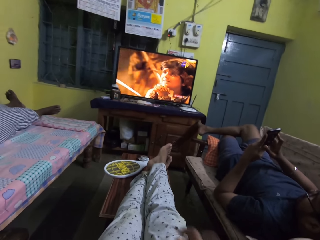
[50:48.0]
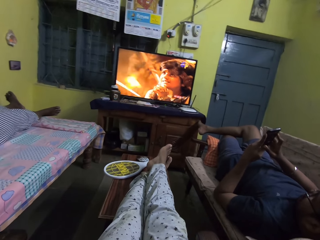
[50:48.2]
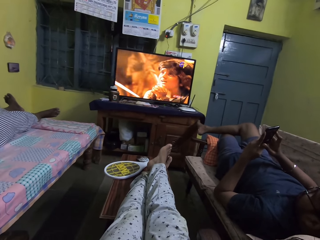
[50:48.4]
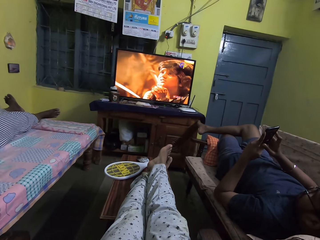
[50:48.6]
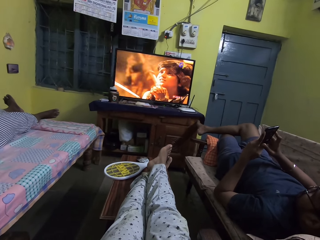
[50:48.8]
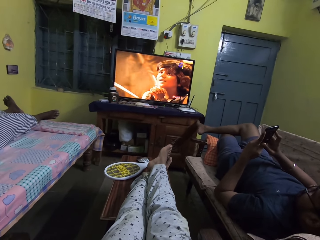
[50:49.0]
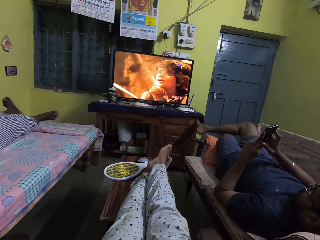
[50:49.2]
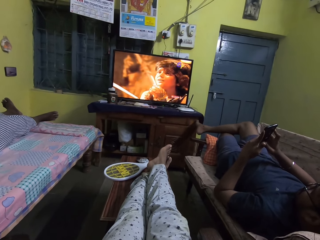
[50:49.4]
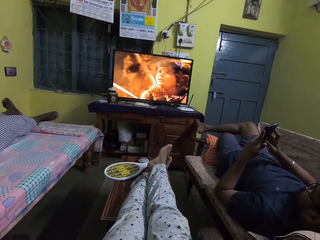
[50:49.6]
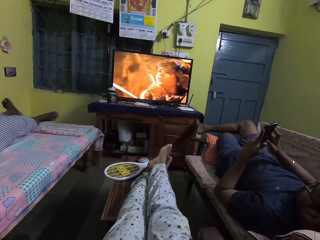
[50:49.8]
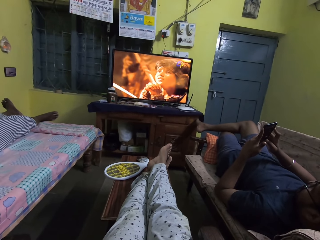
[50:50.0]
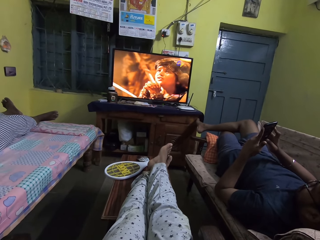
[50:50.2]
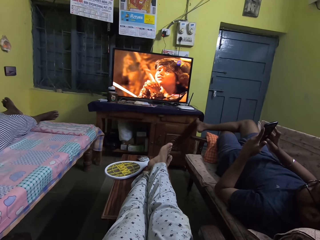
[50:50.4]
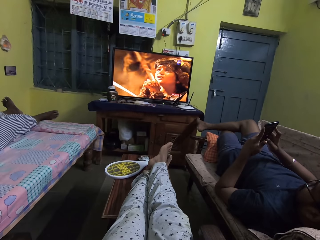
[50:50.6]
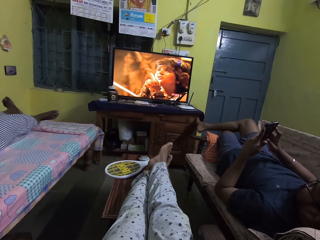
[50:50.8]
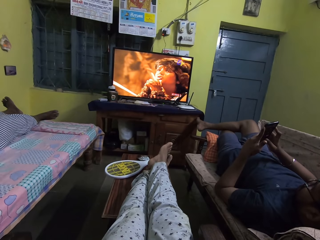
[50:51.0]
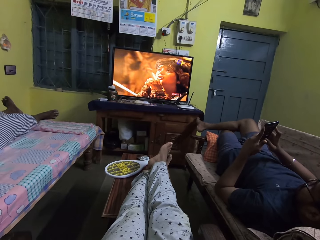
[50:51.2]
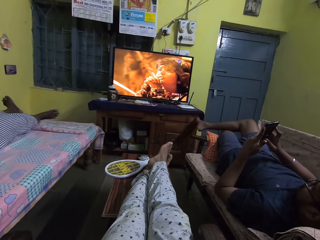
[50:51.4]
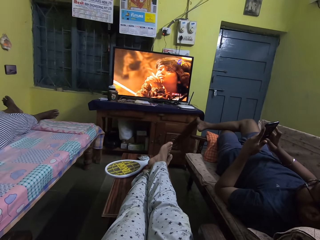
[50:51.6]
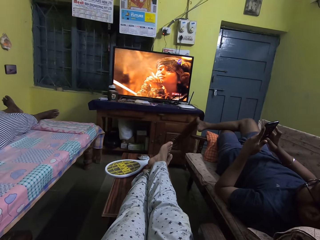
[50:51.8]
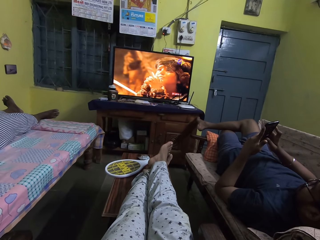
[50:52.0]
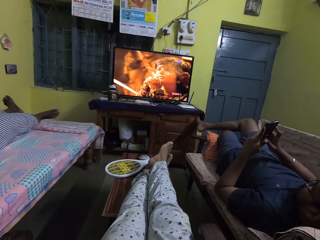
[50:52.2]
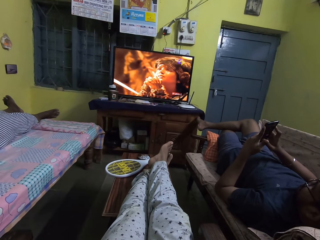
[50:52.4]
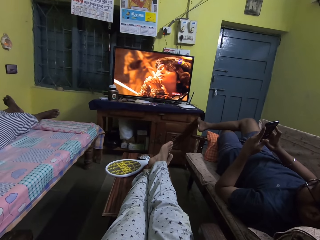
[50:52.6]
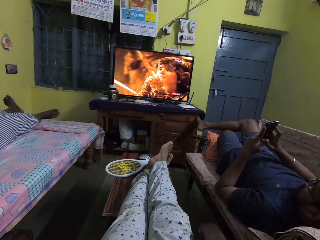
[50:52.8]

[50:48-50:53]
The camera wearer lifts his right hand.

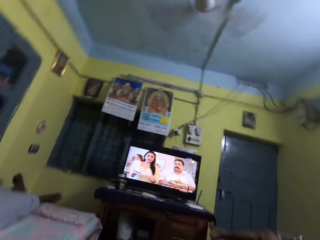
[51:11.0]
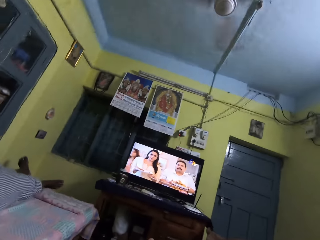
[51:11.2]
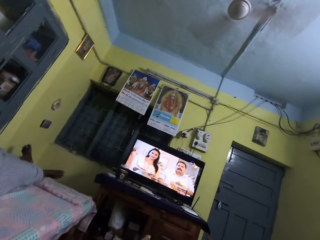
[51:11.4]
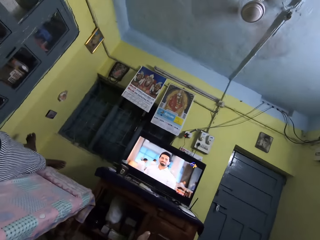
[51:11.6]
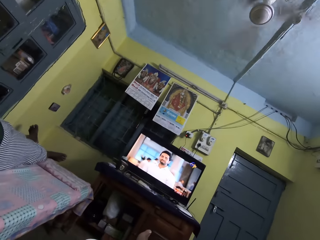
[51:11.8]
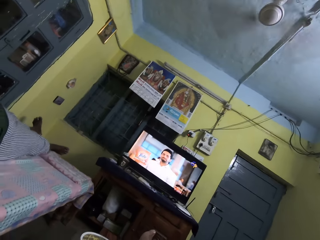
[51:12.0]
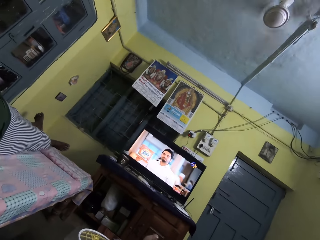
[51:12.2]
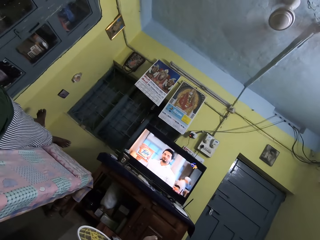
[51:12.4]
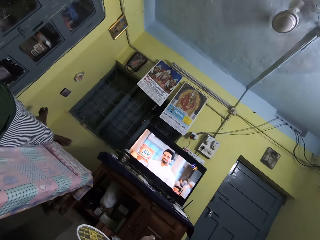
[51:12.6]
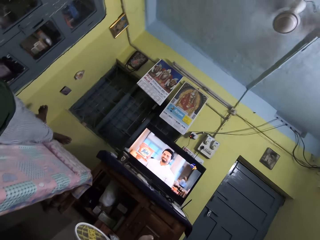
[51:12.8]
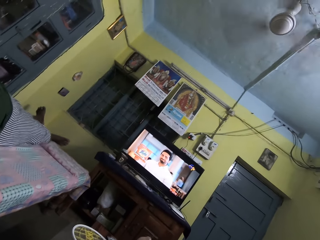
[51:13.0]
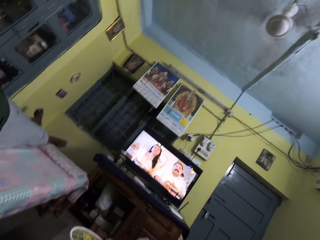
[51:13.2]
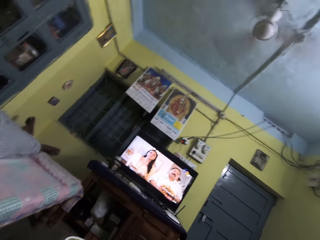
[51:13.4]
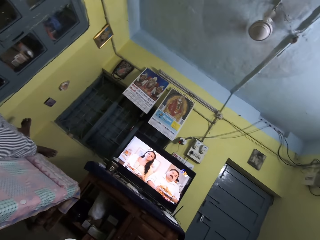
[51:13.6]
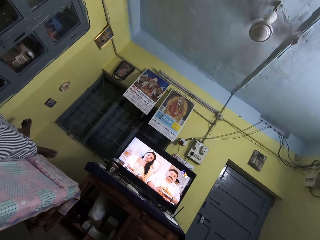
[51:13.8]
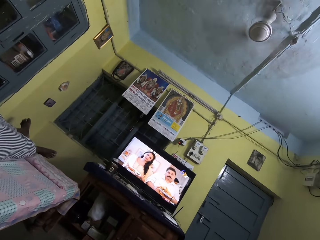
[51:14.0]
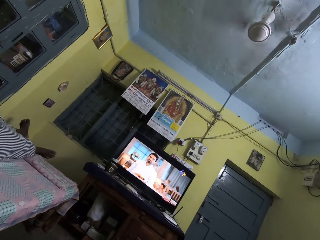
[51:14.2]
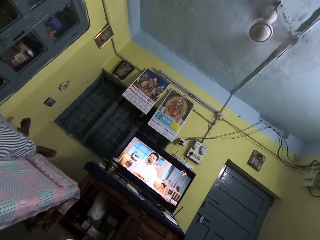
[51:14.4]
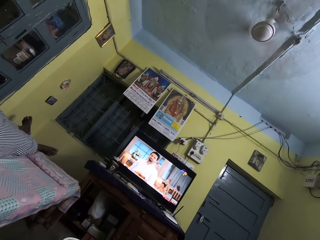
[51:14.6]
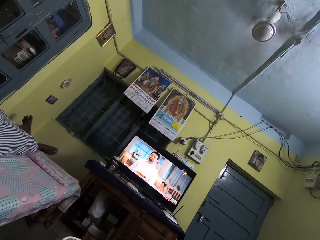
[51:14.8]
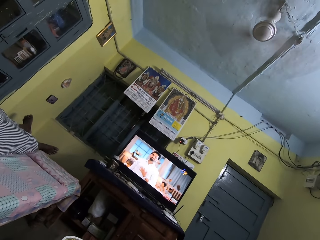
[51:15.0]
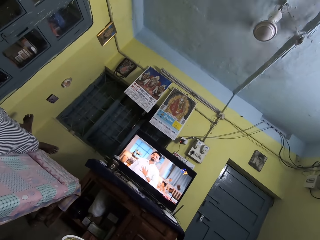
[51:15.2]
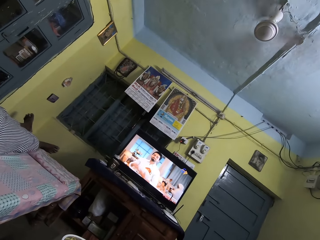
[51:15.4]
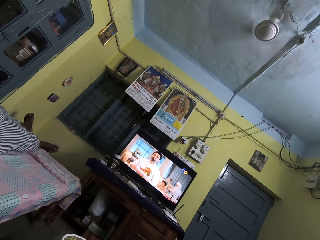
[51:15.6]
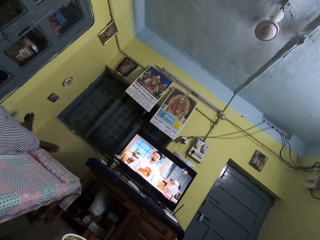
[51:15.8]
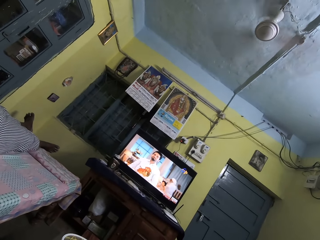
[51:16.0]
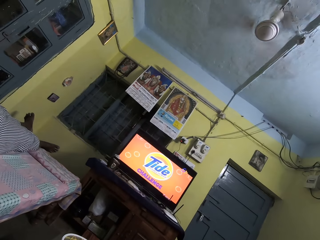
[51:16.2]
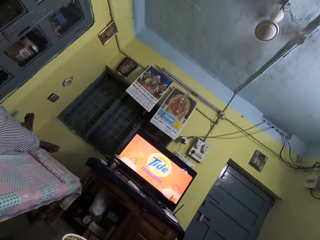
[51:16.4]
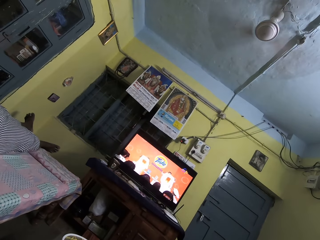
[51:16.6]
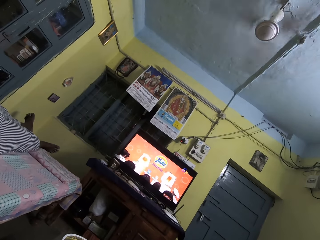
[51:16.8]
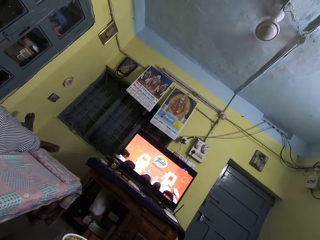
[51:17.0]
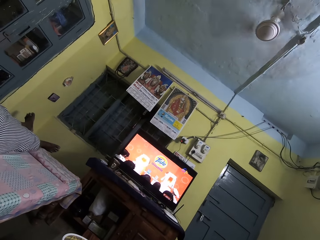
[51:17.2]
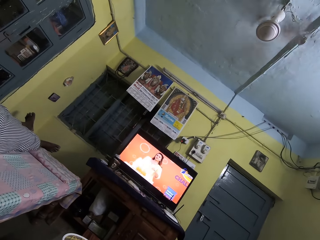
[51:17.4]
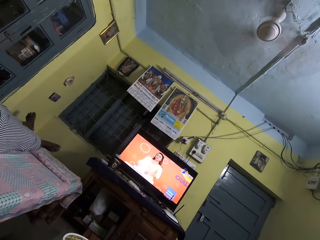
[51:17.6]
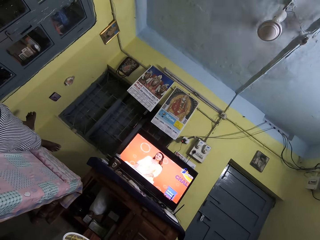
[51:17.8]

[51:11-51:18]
The camera wearer looks around.

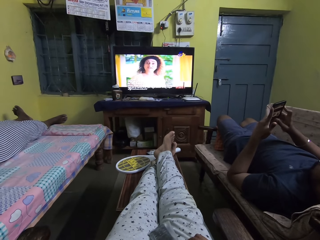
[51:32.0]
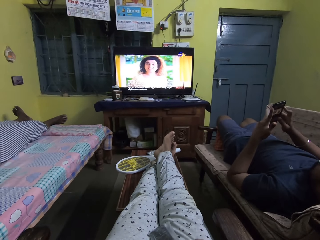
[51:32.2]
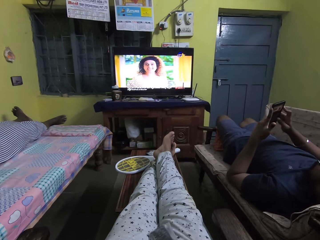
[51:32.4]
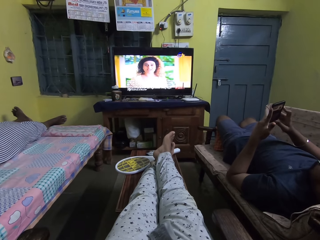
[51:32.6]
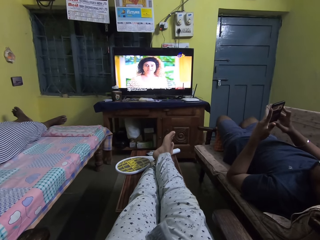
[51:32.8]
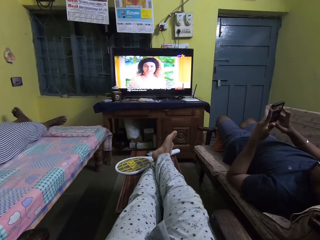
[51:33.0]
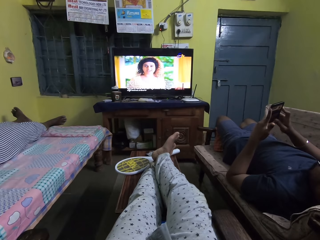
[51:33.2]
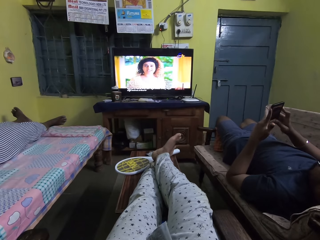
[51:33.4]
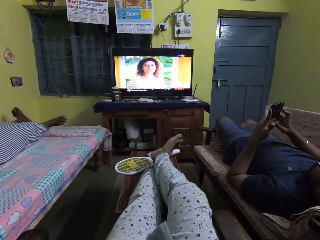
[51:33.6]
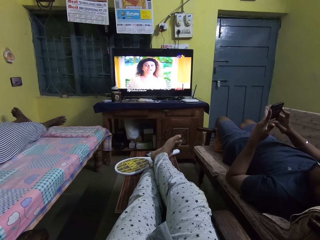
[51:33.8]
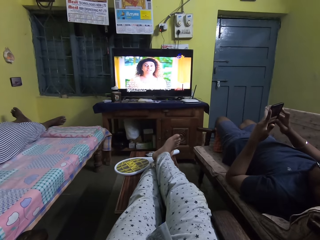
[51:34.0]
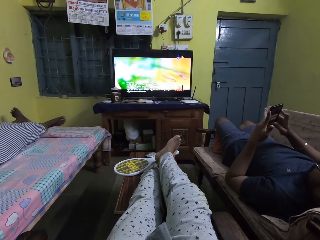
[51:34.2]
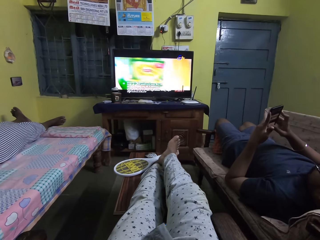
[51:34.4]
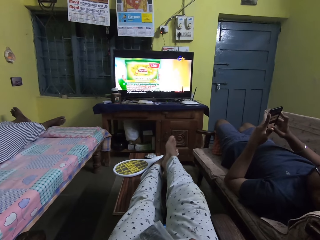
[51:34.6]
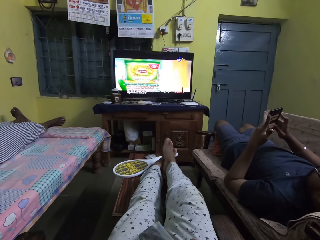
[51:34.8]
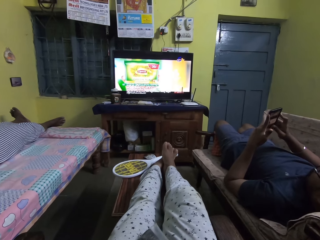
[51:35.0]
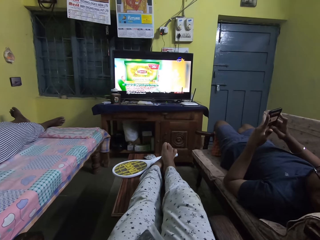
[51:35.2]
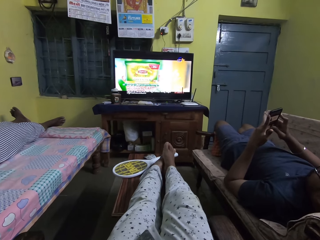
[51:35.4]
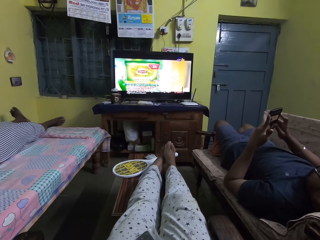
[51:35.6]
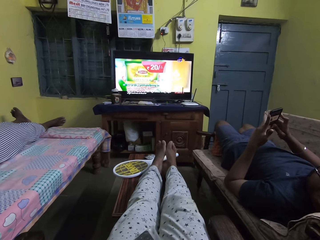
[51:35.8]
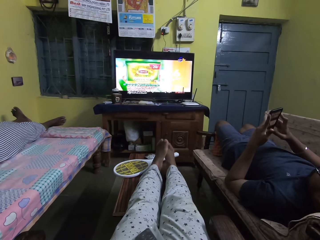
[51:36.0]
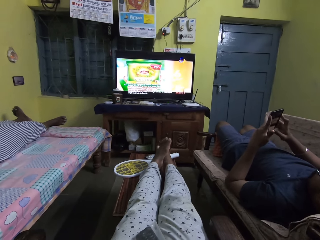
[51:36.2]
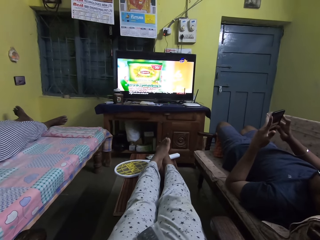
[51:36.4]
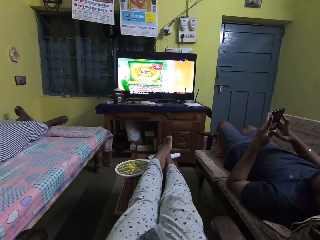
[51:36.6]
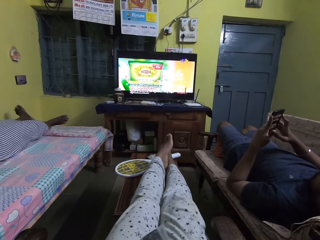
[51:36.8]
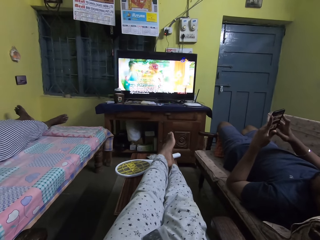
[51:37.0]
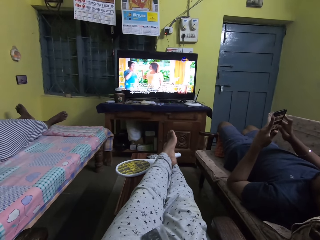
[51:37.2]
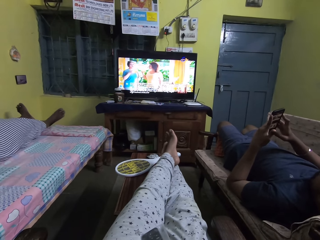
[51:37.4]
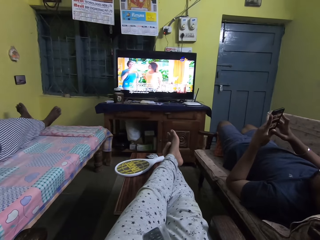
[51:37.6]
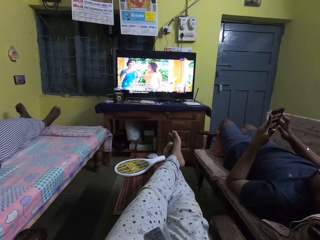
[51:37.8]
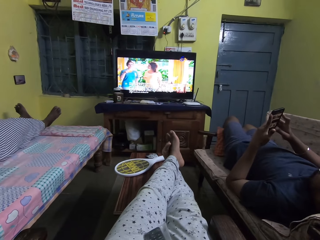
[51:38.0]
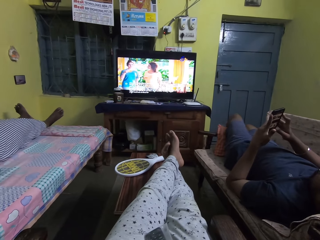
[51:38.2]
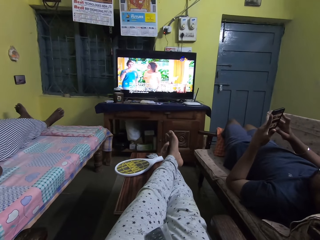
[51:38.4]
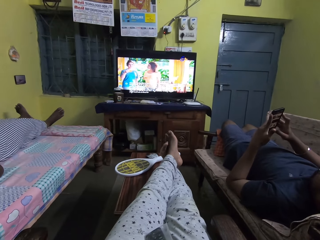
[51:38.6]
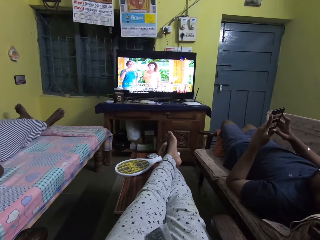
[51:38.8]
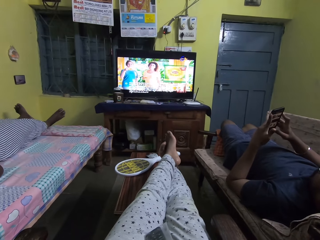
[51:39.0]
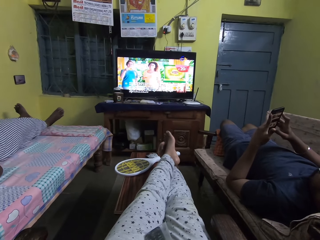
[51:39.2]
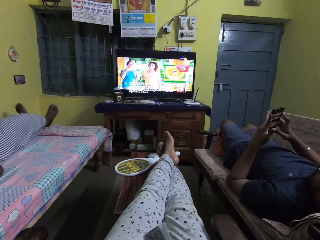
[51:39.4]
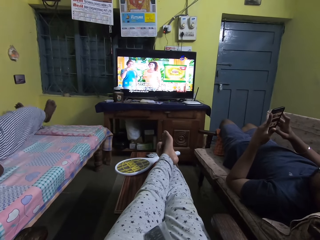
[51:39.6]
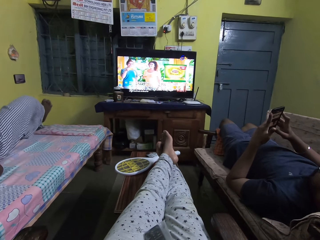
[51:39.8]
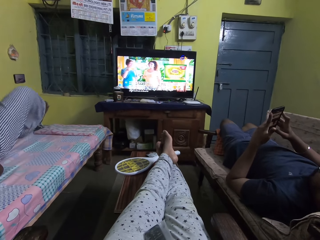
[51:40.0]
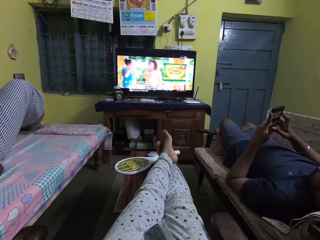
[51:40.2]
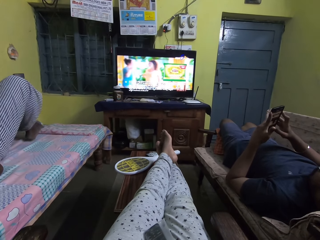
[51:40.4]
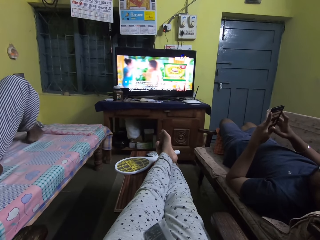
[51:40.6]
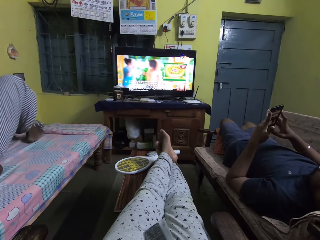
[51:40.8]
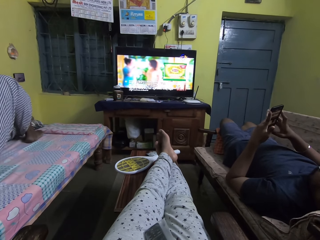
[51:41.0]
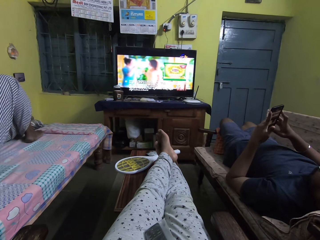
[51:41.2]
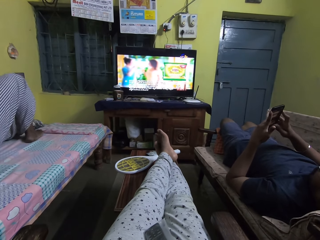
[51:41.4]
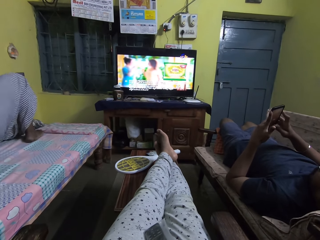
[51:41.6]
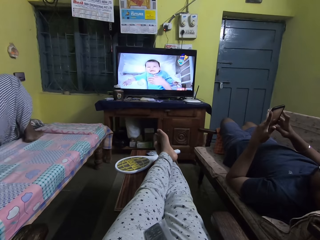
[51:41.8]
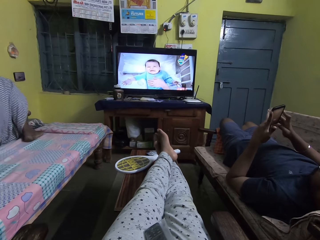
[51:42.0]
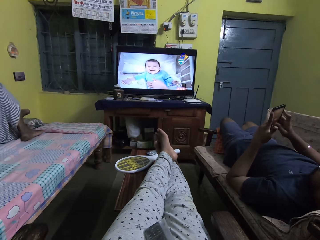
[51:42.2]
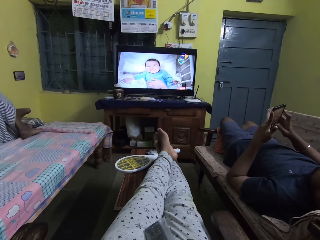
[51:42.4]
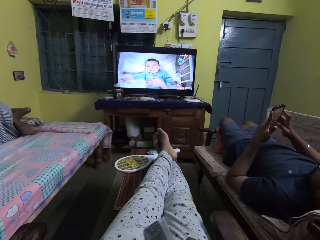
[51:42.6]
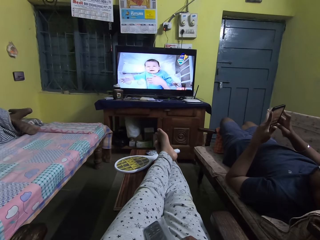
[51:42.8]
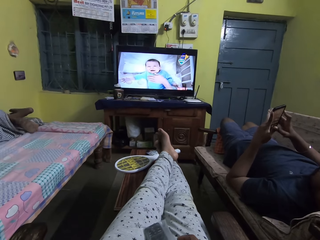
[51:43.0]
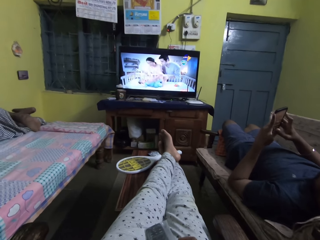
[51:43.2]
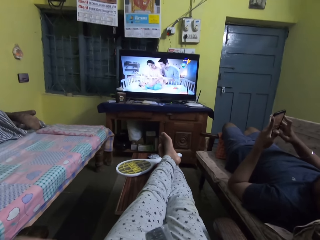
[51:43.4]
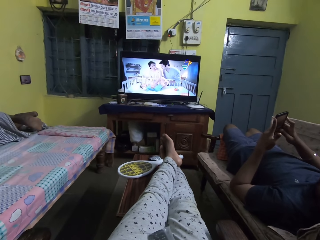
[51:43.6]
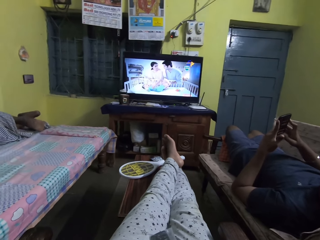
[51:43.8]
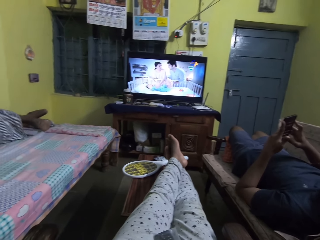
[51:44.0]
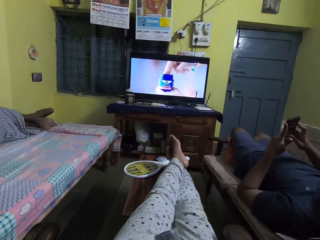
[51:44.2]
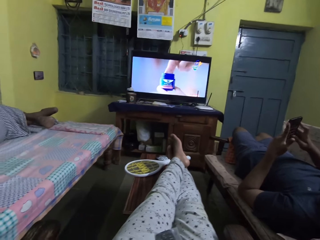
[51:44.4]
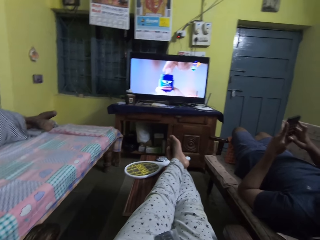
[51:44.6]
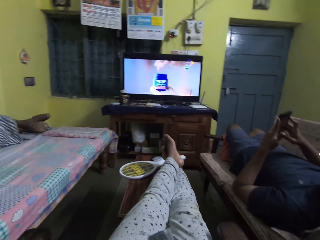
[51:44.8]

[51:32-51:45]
The camera wearer rubs his left leg with his right leg. He stretches his right leg and stretches his left leg. A woman folds her legs on a bed. The woman turns her side on the bed.
